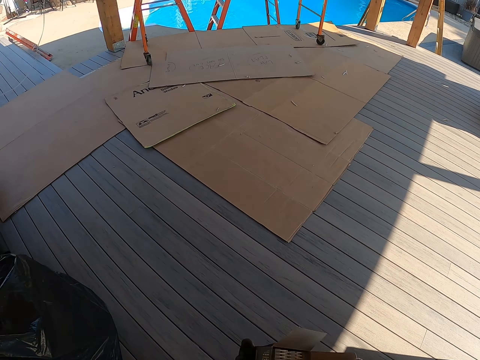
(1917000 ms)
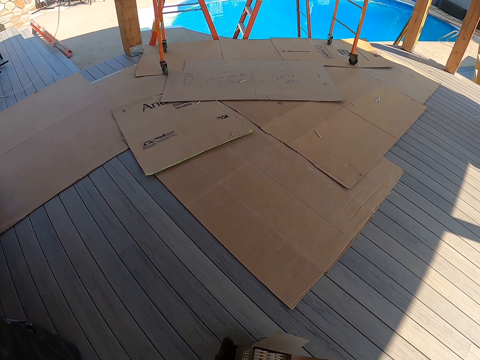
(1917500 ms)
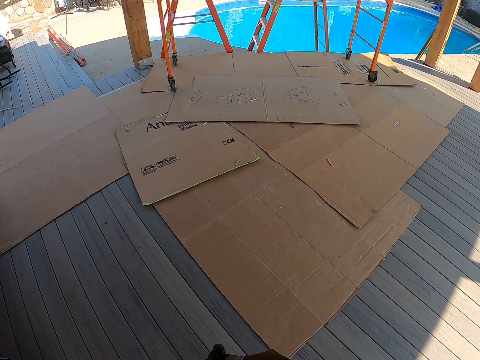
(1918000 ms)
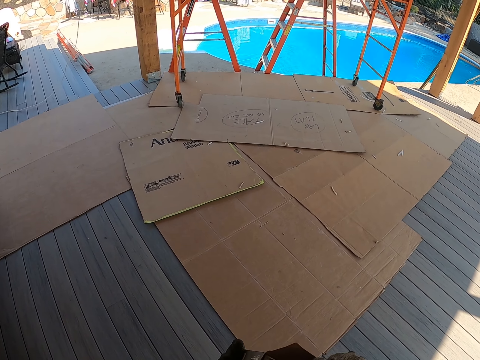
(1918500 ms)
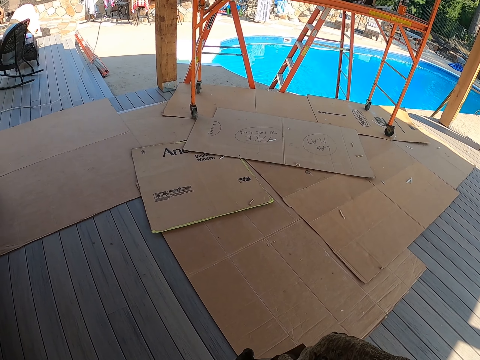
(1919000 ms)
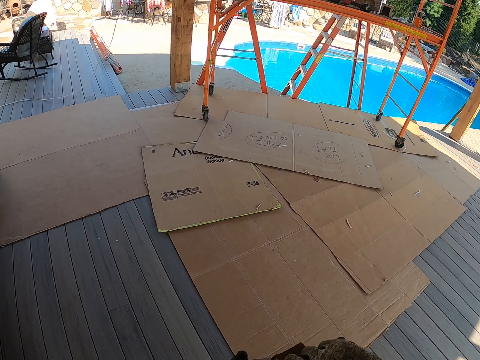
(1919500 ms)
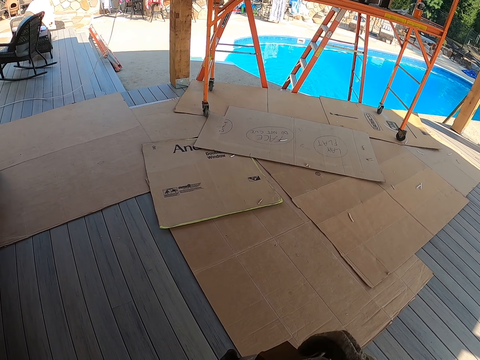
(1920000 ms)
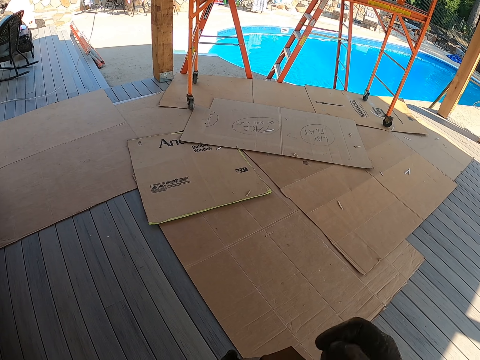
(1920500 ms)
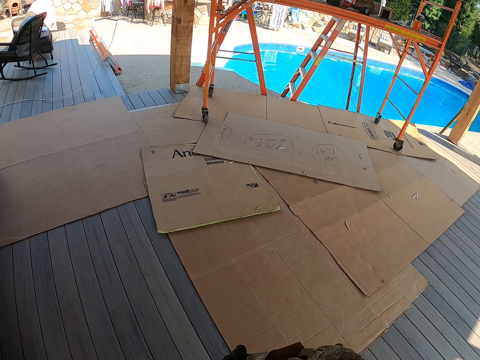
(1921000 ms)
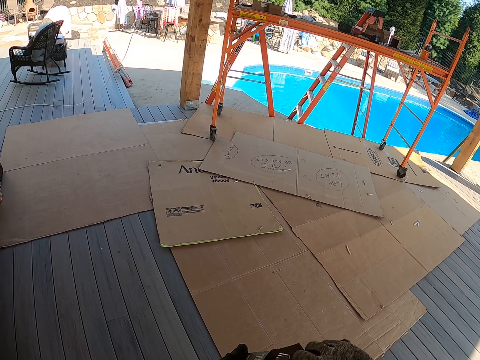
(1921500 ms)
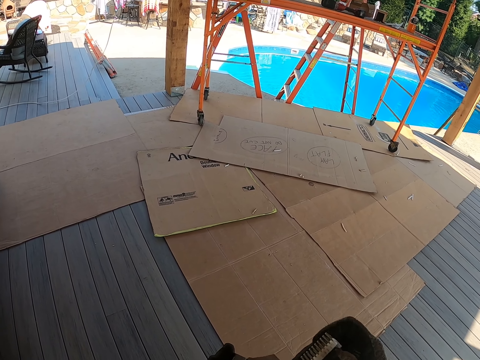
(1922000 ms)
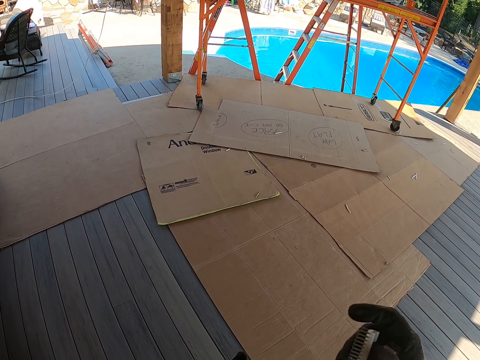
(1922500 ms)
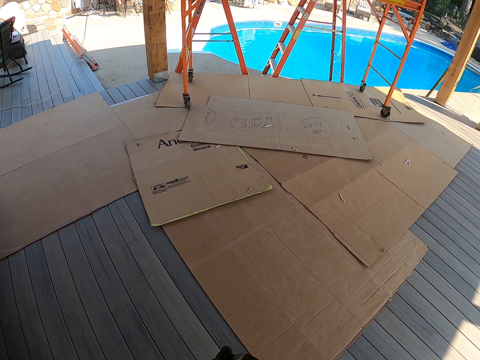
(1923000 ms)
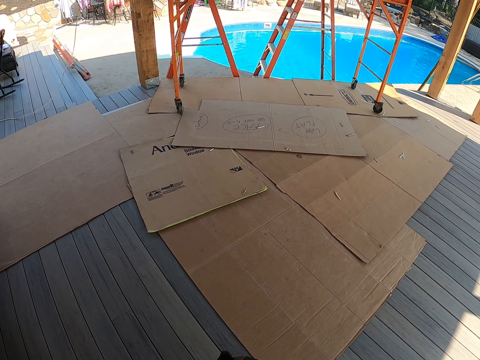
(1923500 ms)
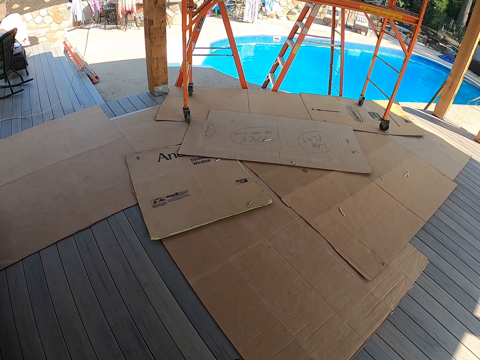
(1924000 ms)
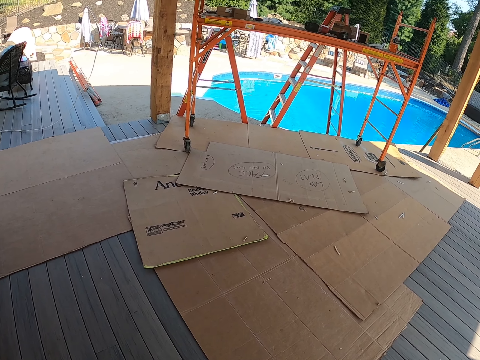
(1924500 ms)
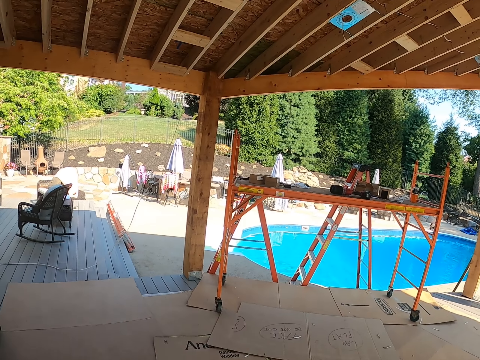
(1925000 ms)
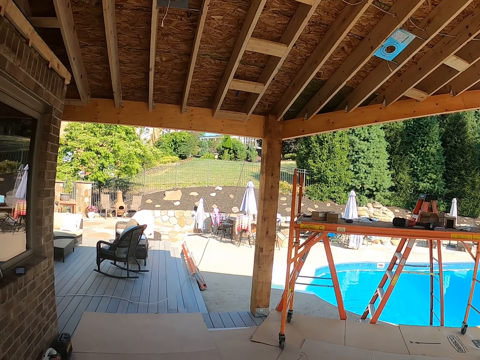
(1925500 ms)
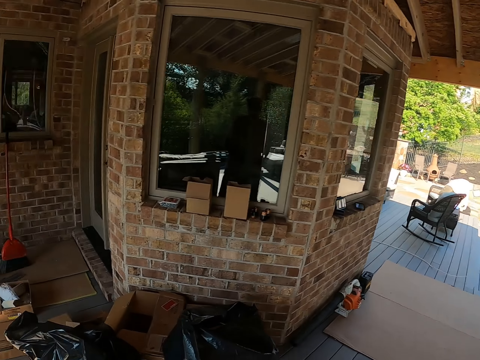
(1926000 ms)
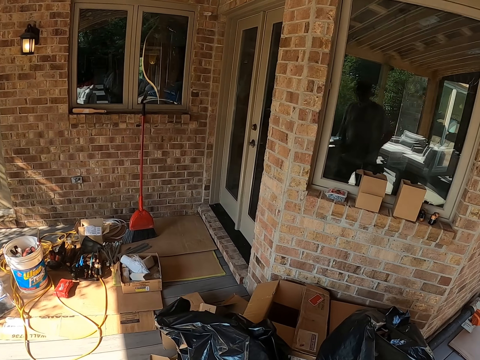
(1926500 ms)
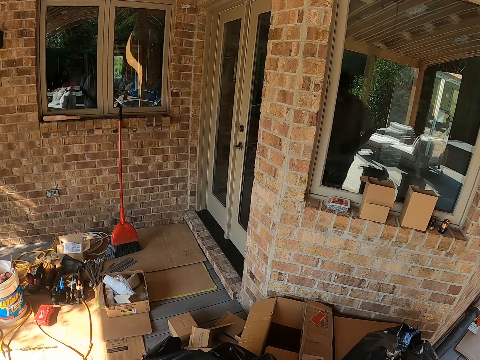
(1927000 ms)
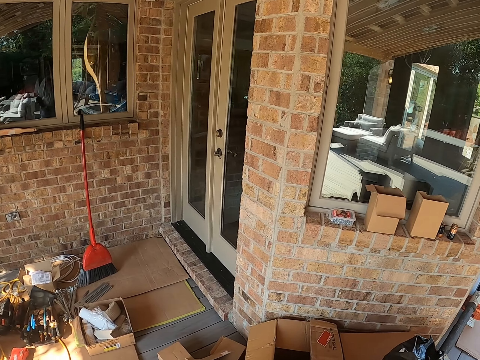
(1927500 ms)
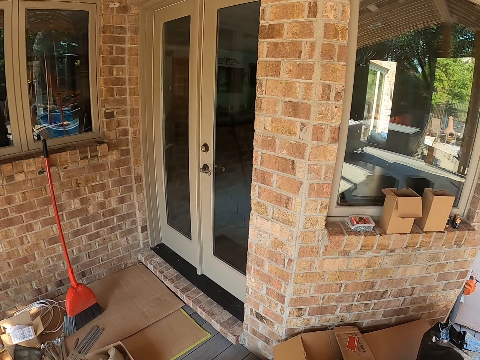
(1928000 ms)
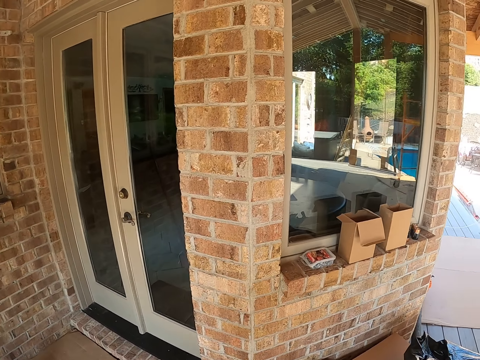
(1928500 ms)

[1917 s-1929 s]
The camera wearer touches something. They do something. They walk around the compound.

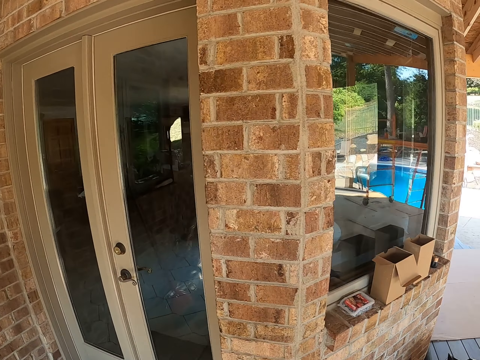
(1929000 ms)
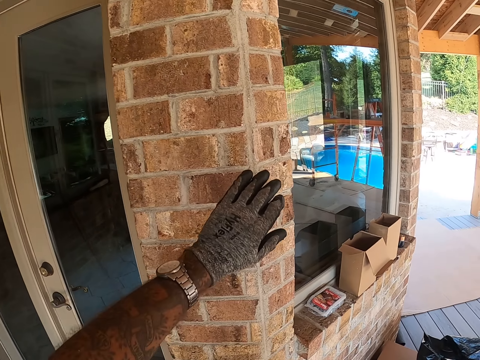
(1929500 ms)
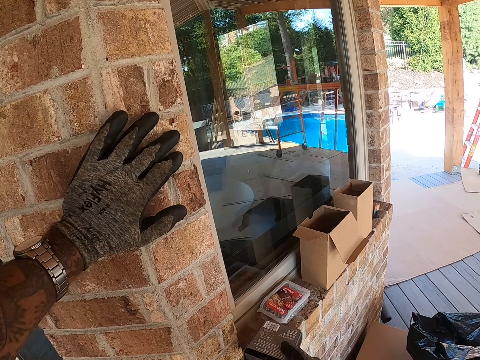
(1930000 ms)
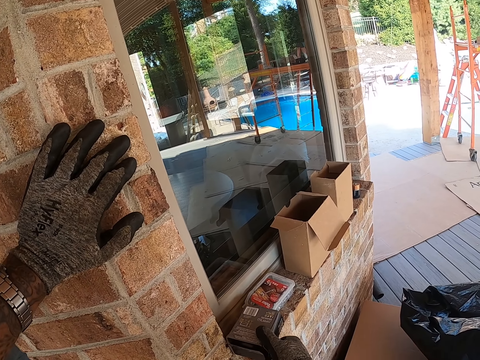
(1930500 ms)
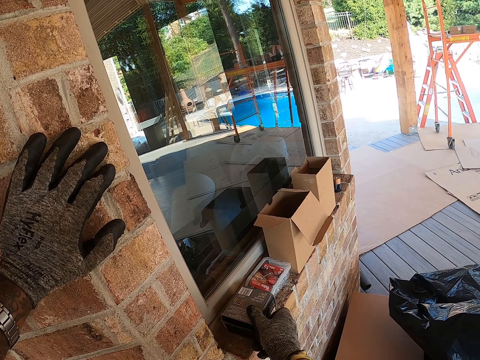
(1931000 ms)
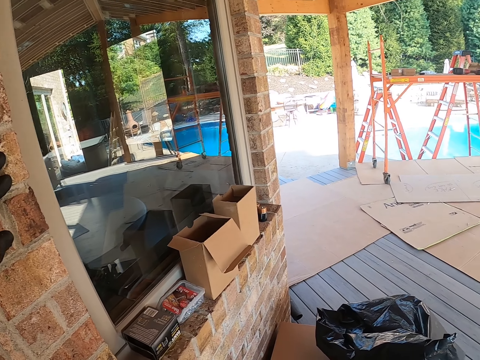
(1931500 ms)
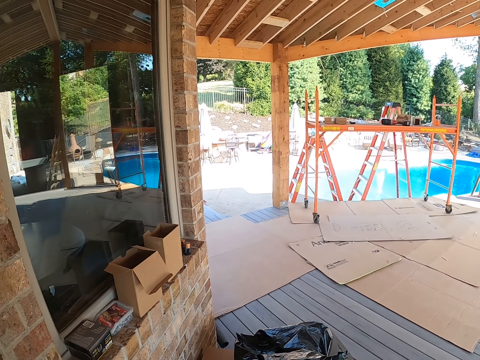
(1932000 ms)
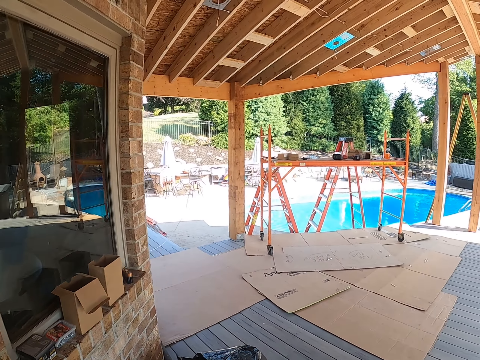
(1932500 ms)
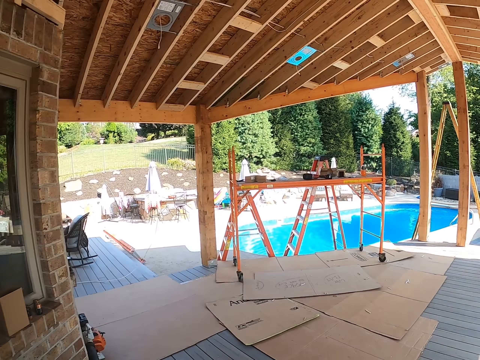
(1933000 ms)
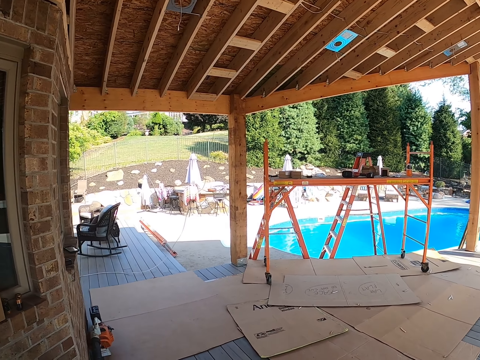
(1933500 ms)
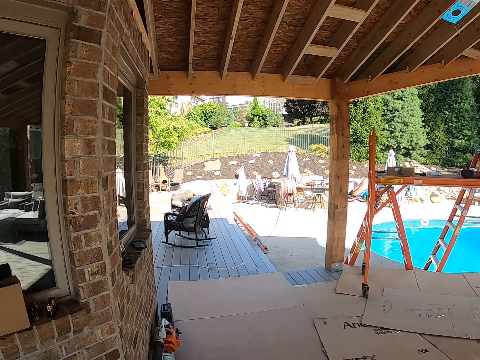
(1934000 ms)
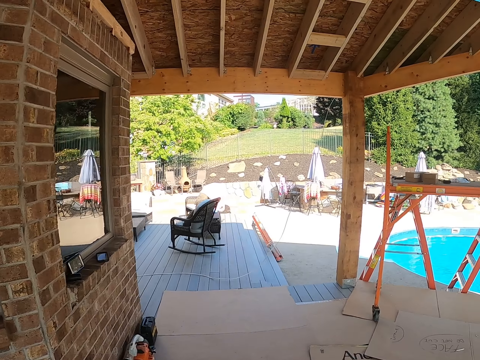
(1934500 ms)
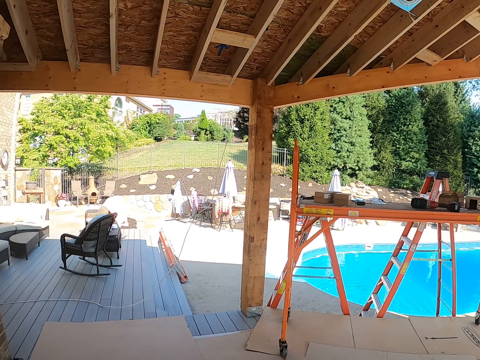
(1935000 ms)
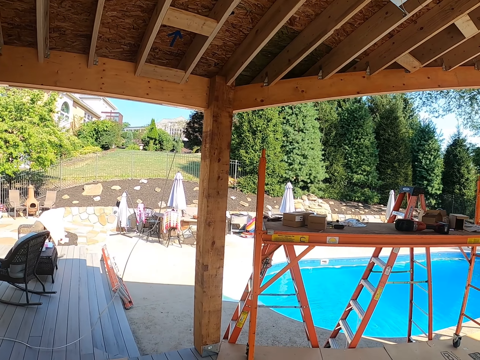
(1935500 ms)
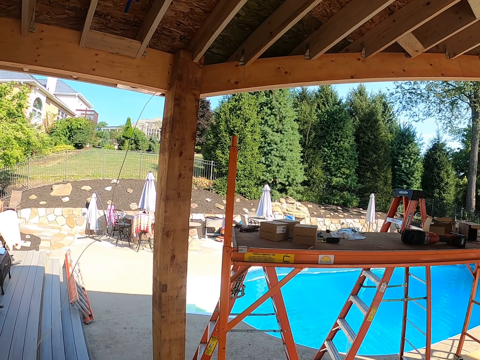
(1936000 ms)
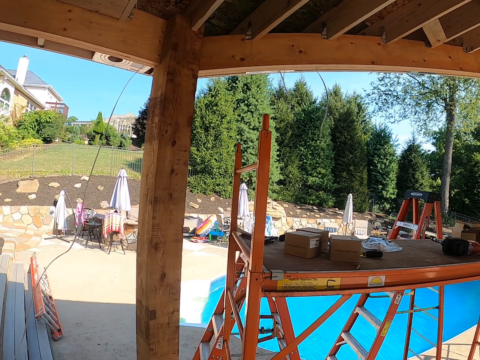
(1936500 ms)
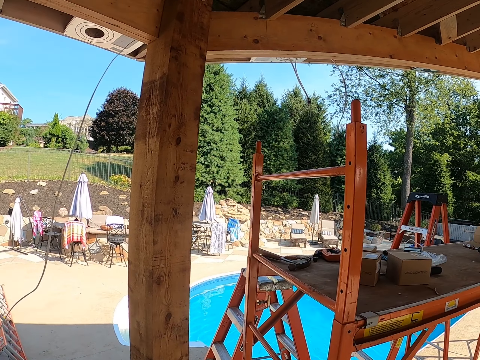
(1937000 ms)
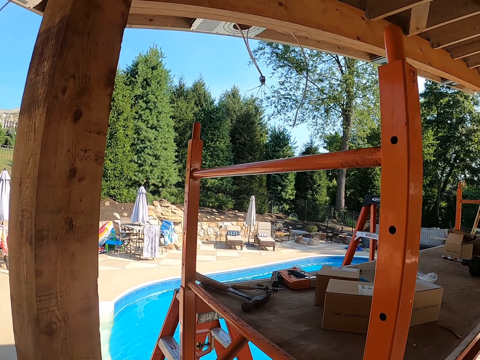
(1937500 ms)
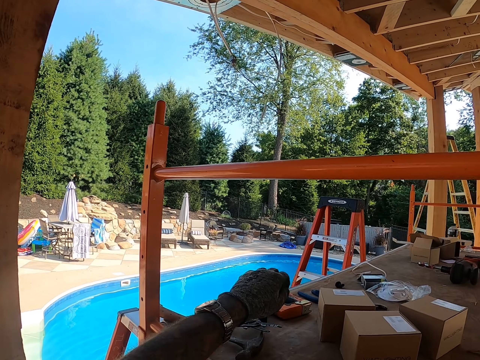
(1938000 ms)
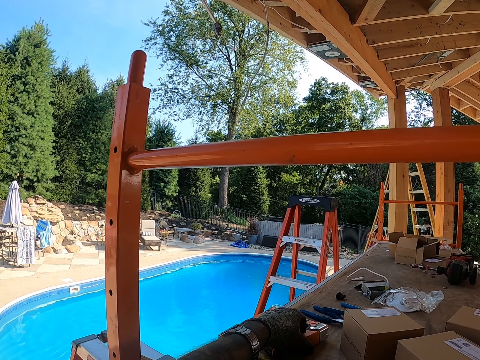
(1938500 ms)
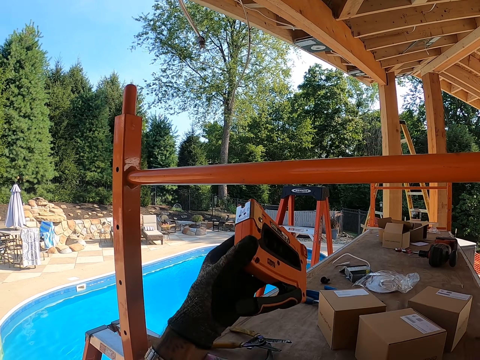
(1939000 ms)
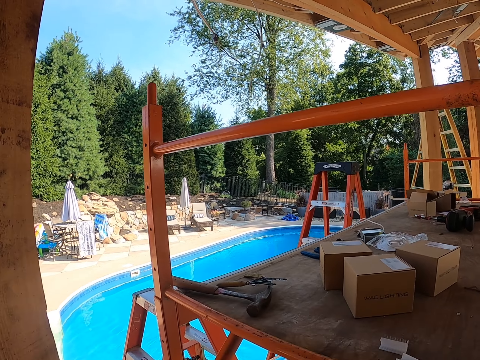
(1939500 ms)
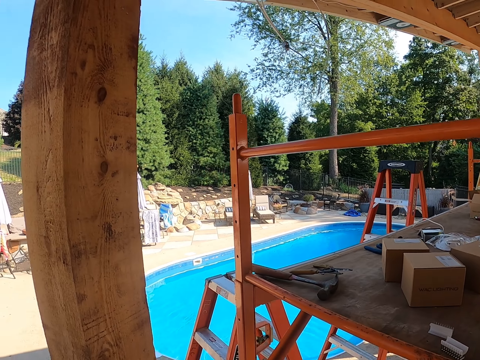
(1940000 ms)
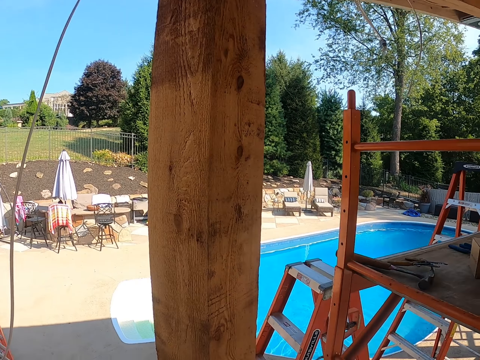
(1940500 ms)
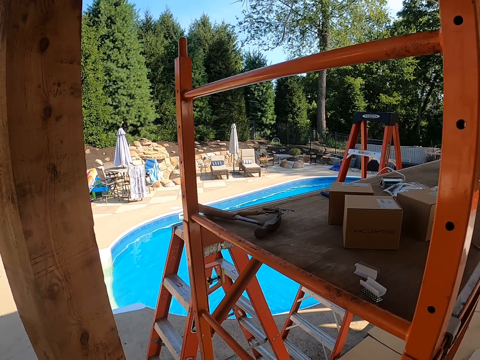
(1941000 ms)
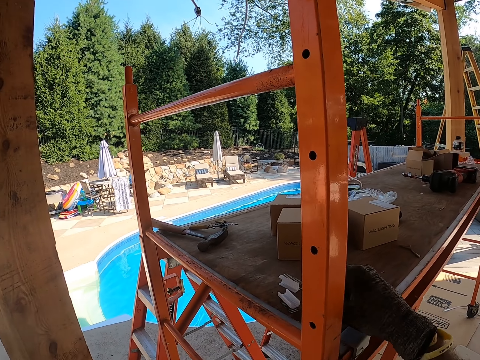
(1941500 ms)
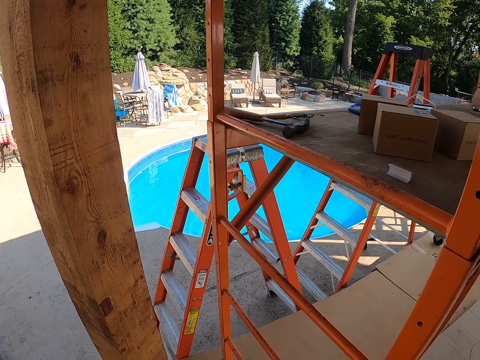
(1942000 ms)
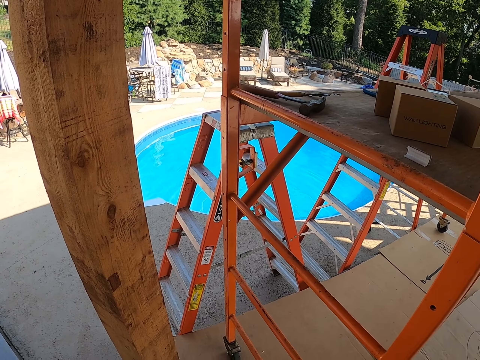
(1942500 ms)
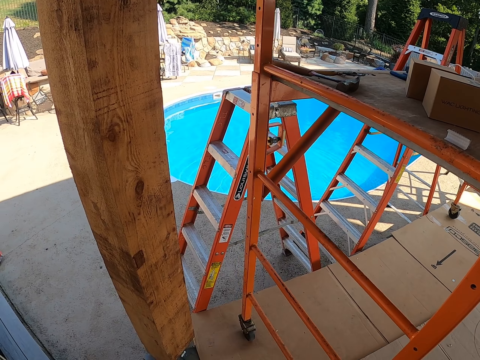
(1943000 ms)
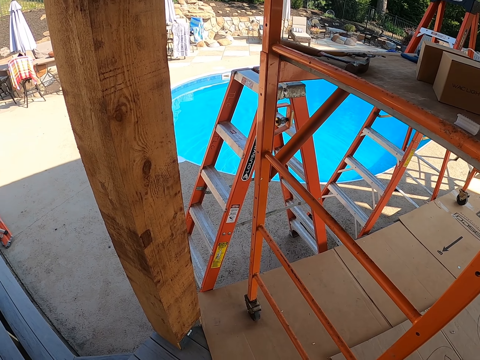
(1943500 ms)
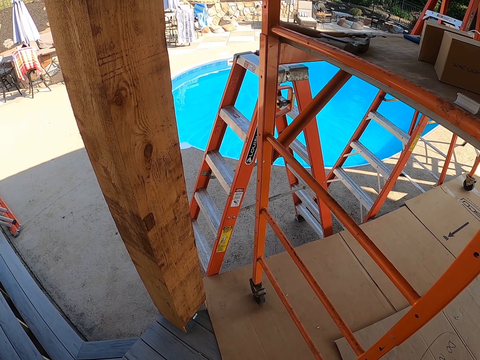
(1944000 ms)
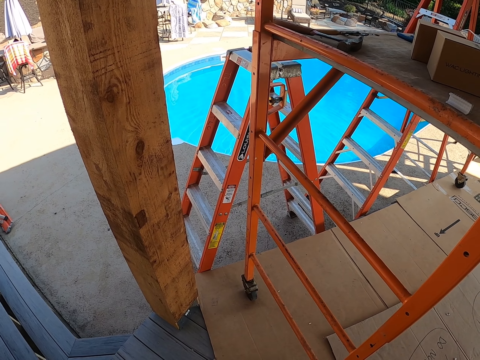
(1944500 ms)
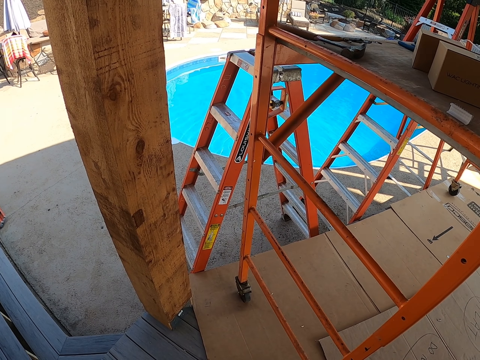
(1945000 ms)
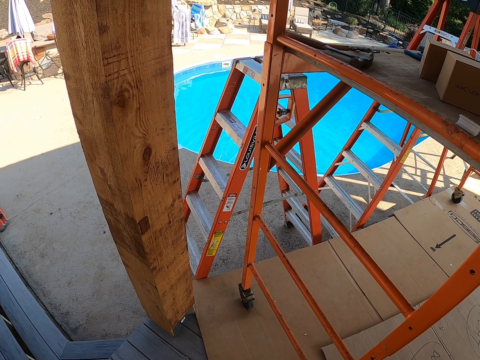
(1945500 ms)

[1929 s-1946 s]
The camera wearer holds a wall. They touch the wall. They place something on the window. They walk around the compound. They take a nail gun from the table. They walk around. They take paper from the table. They hold the paper. They stare around.
